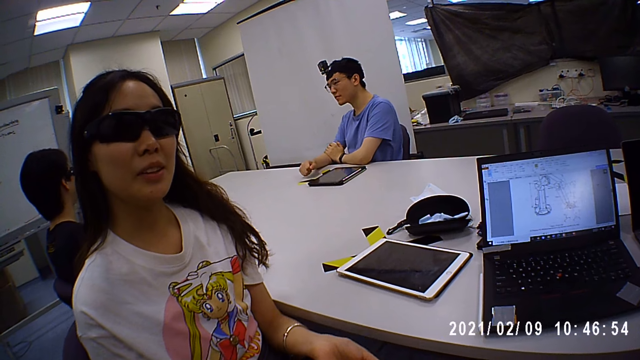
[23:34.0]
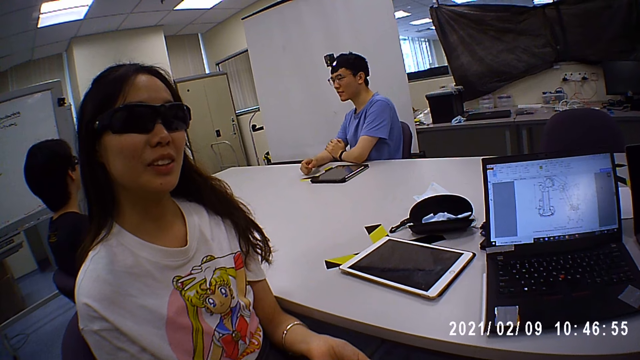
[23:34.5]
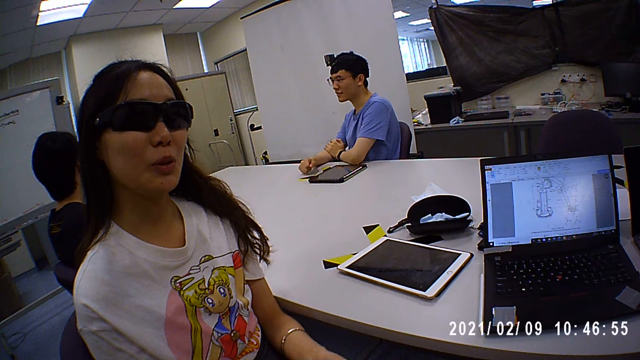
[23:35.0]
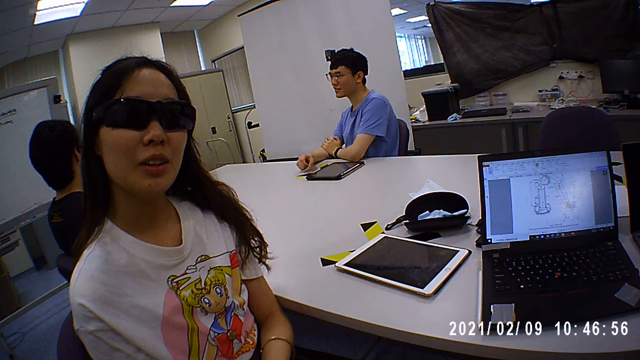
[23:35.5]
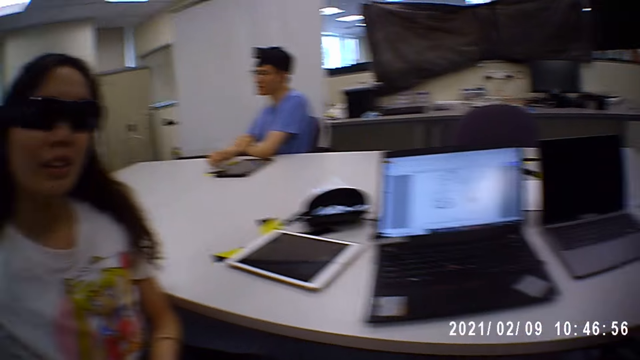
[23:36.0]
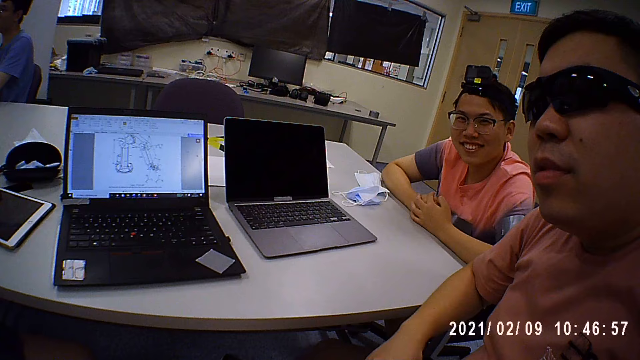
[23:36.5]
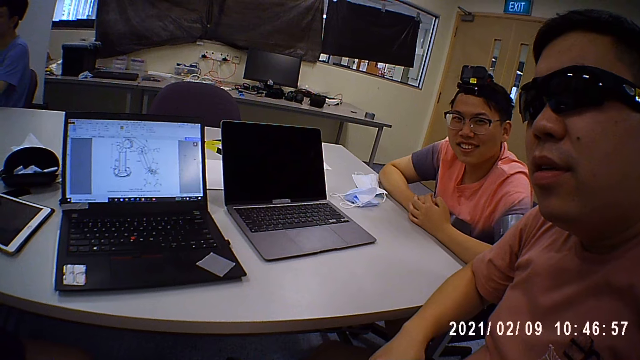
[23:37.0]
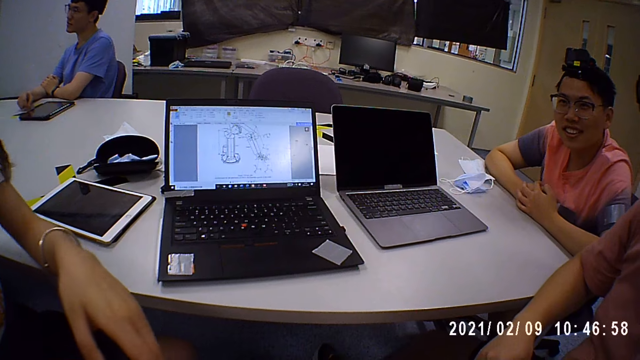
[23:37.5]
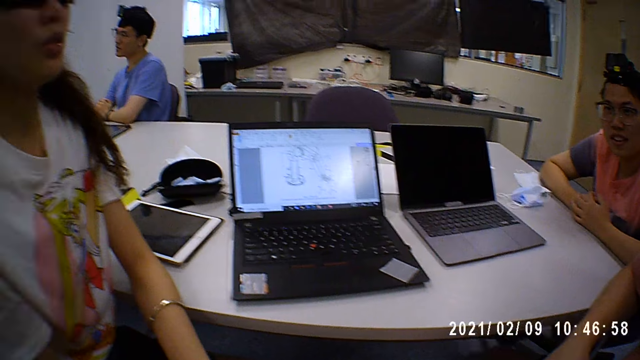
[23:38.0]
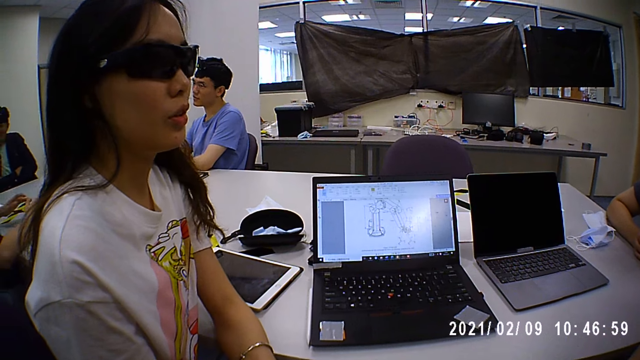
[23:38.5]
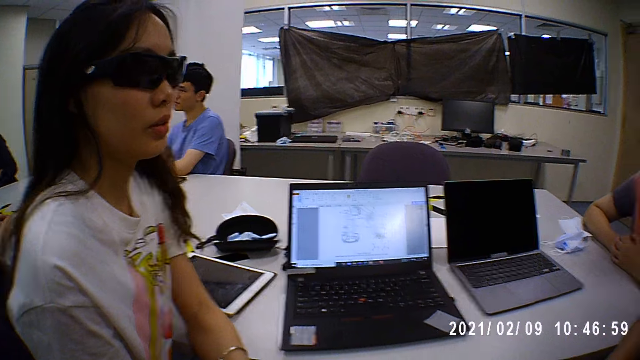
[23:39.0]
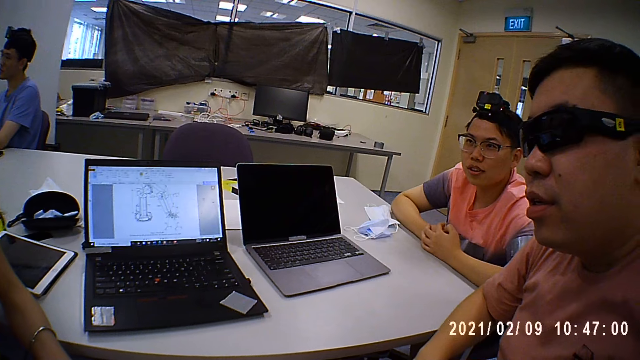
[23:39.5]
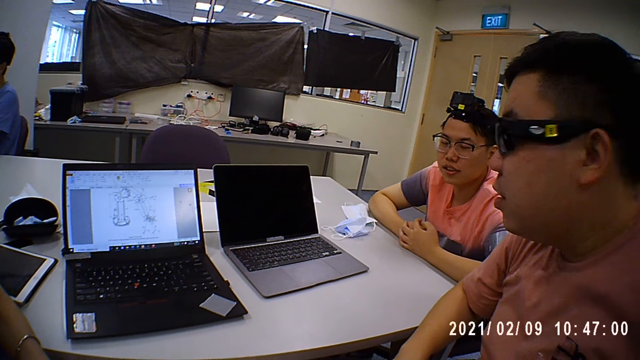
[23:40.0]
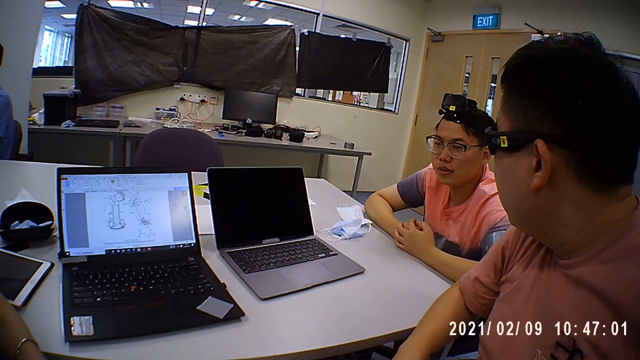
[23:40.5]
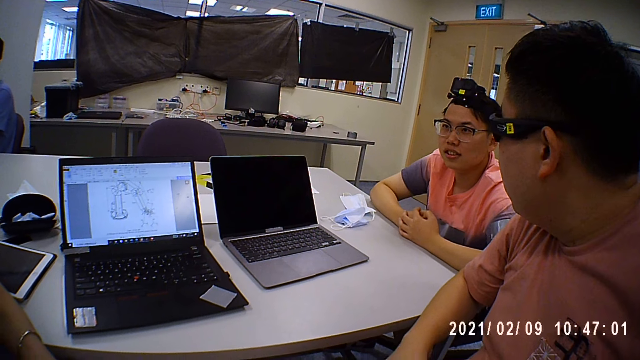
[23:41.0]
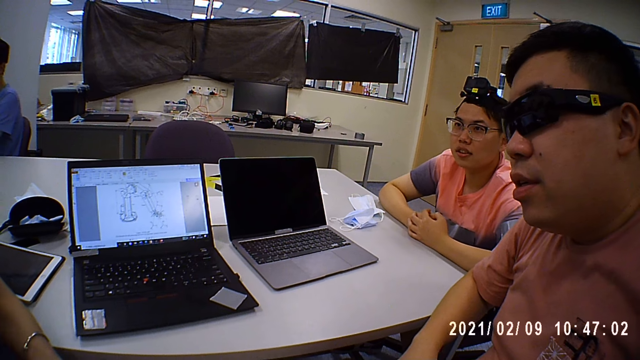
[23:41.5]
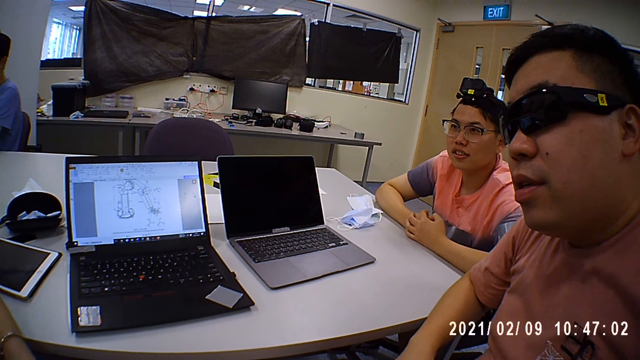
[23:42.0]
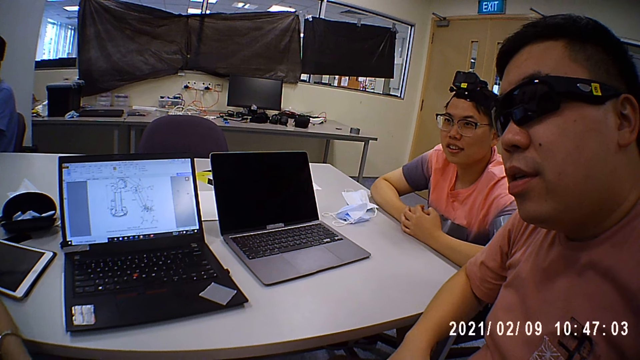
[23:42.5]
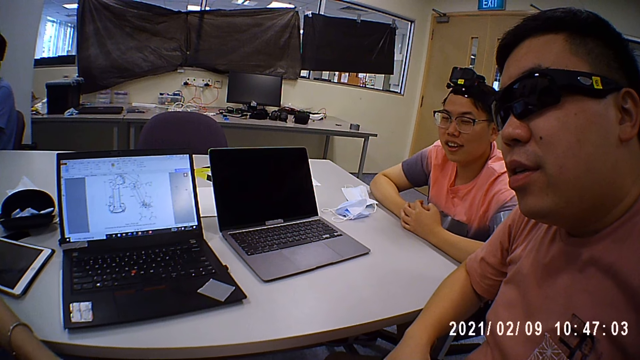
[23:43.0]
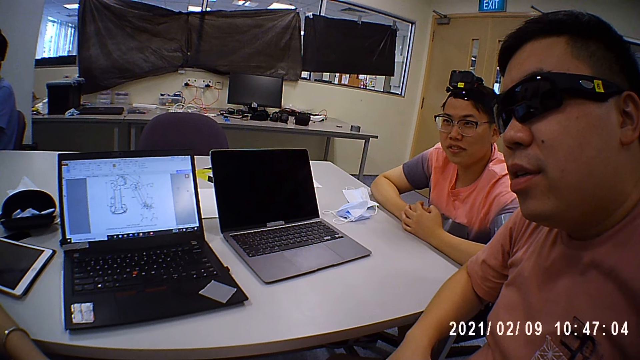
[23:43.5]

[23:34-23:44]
Someone talks. The man interacts with the woman. The woman interacts with another man and the first man.

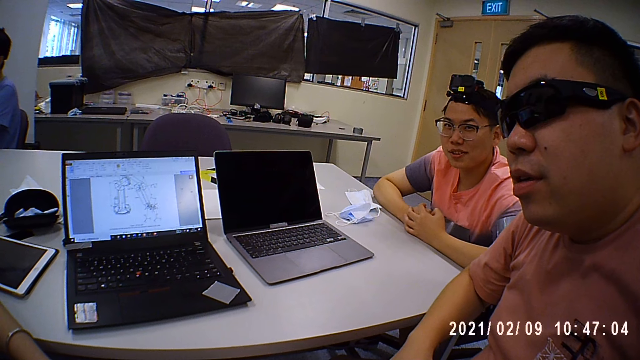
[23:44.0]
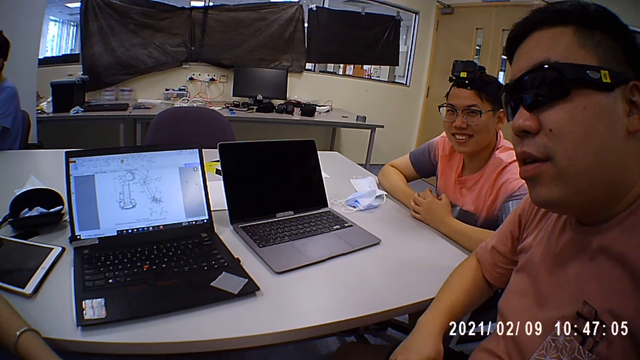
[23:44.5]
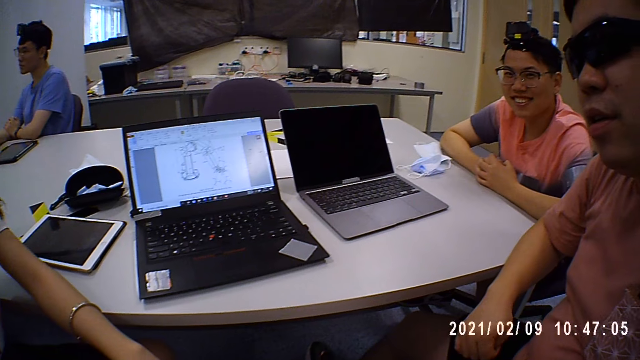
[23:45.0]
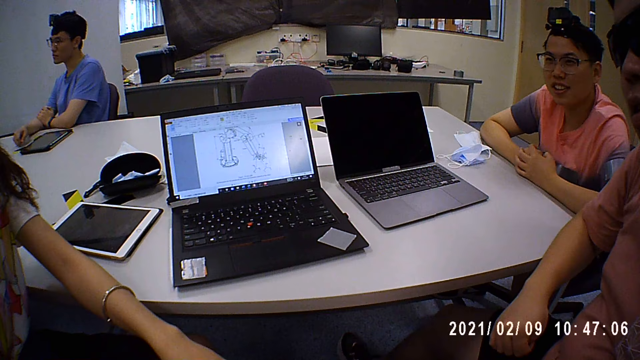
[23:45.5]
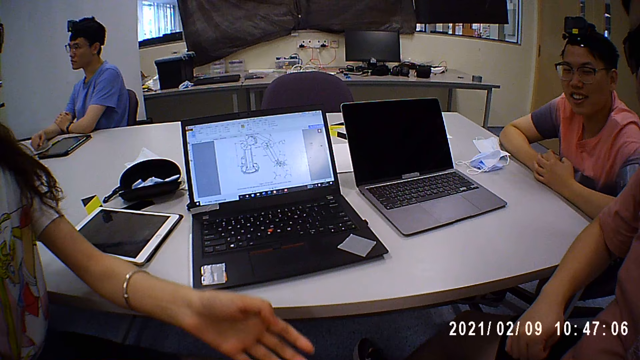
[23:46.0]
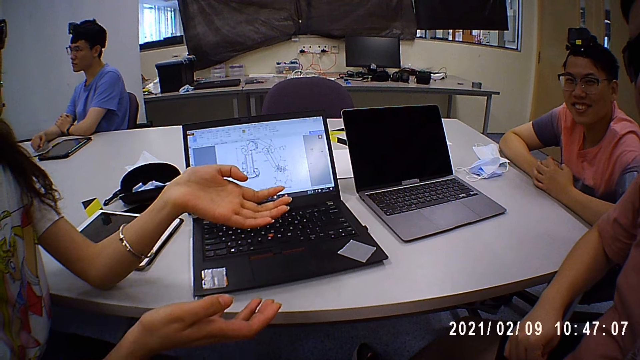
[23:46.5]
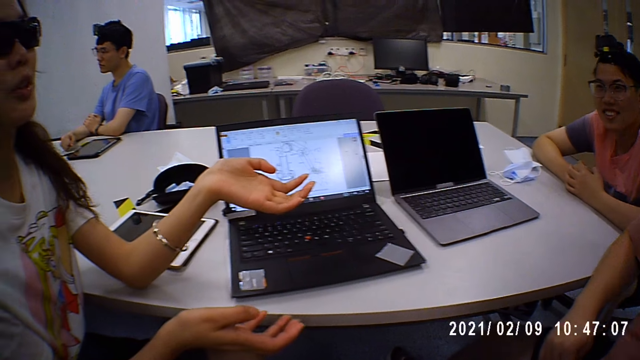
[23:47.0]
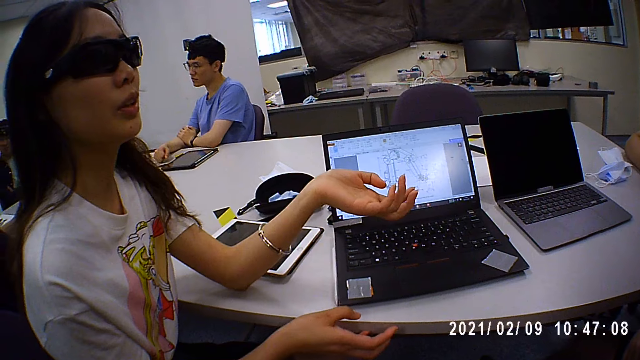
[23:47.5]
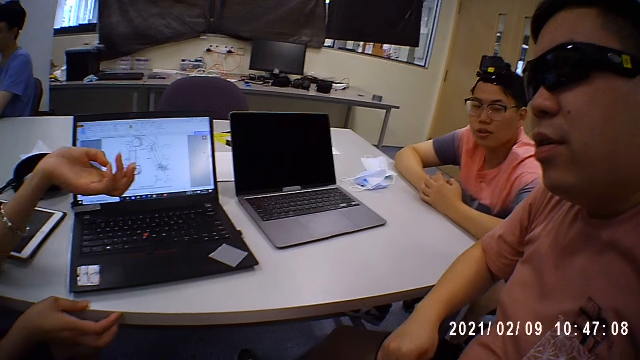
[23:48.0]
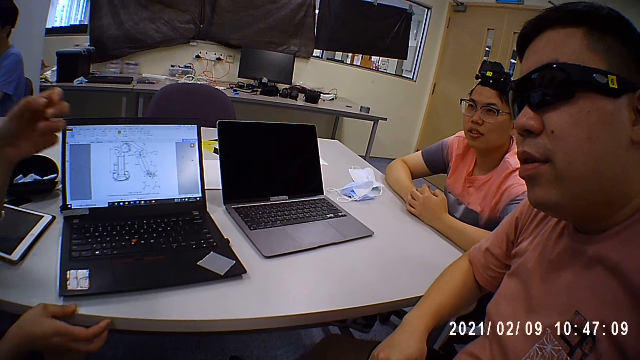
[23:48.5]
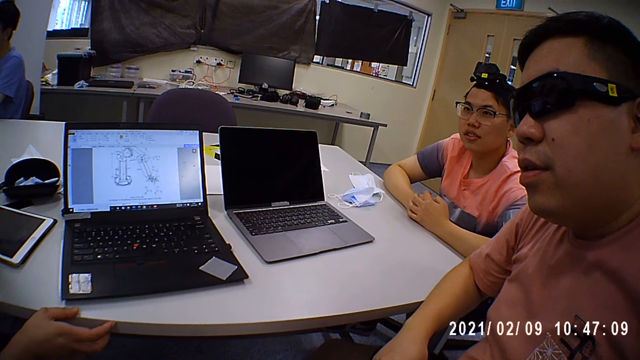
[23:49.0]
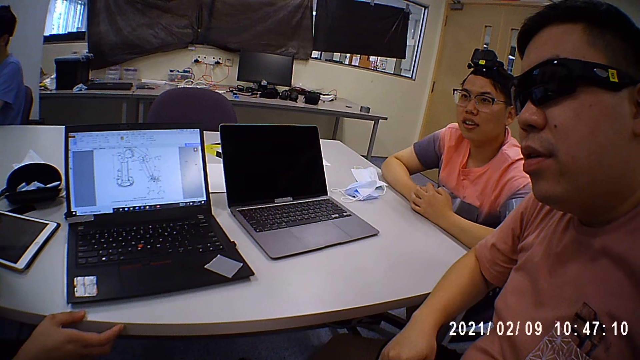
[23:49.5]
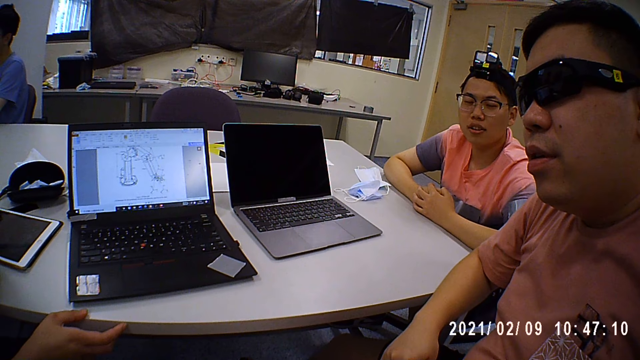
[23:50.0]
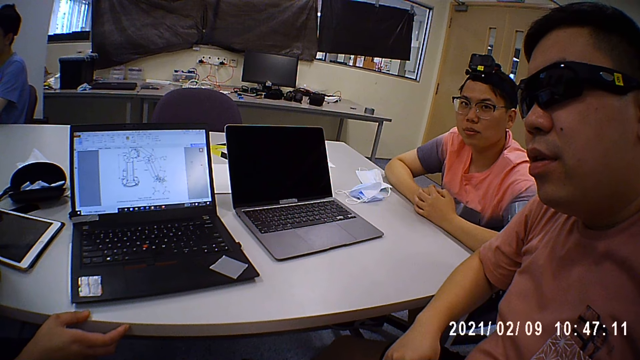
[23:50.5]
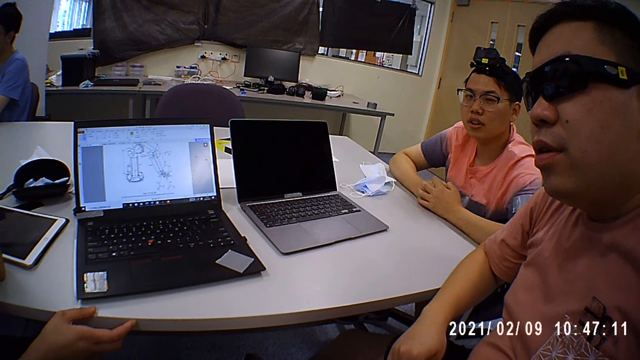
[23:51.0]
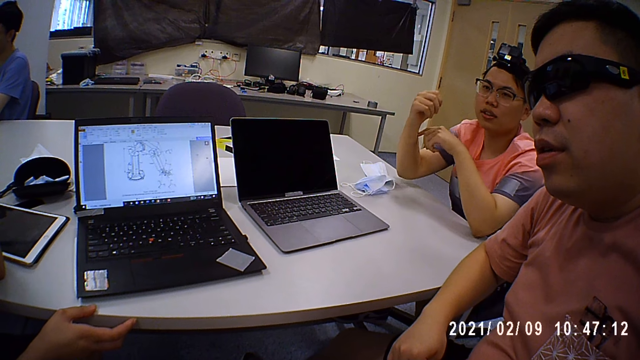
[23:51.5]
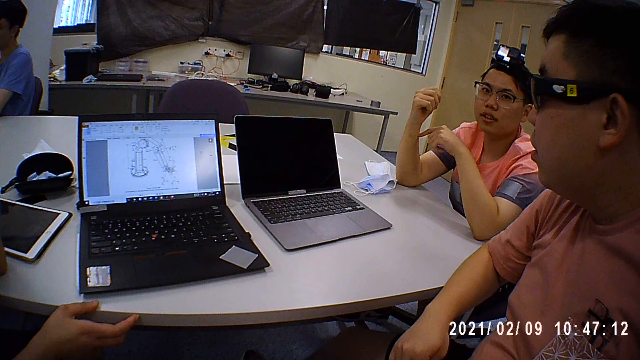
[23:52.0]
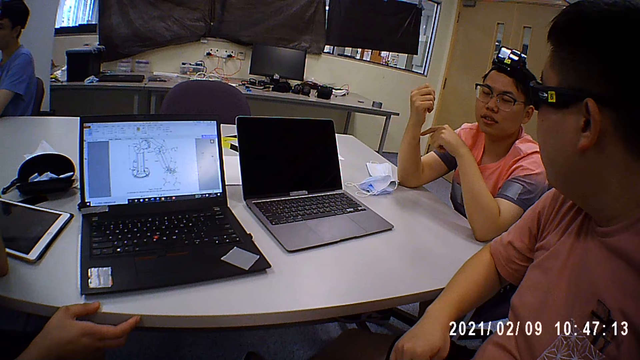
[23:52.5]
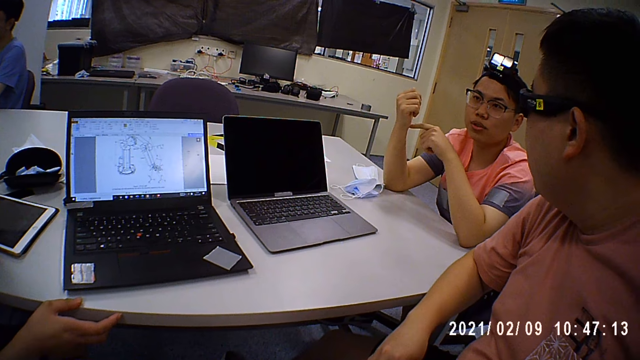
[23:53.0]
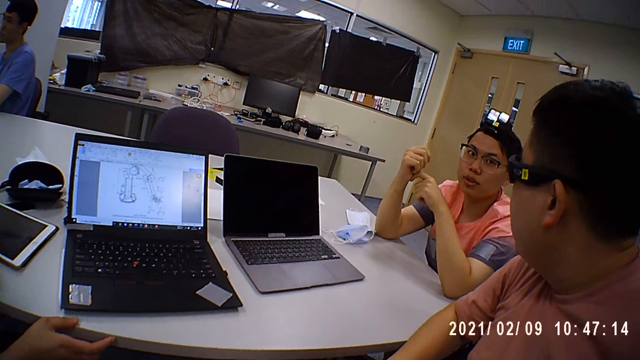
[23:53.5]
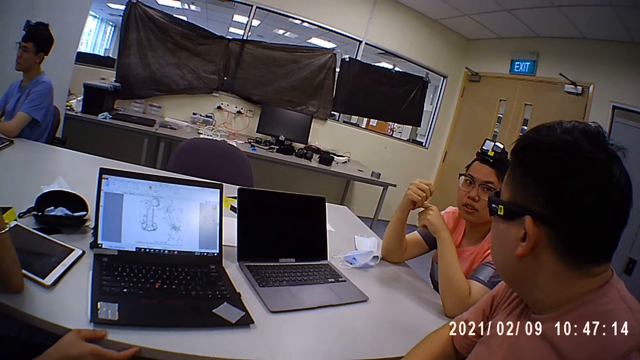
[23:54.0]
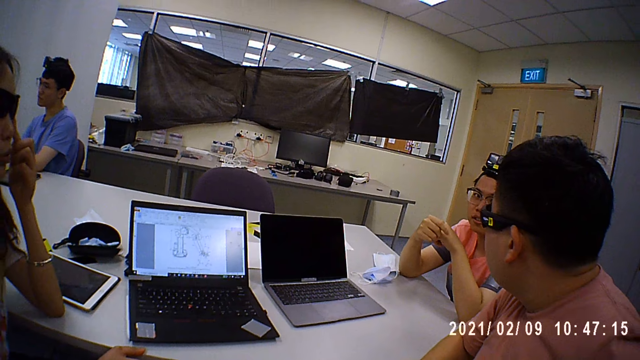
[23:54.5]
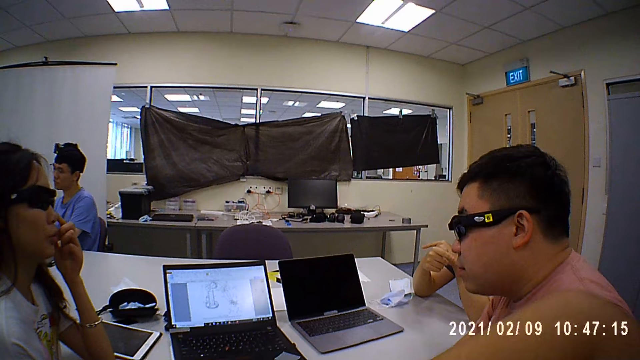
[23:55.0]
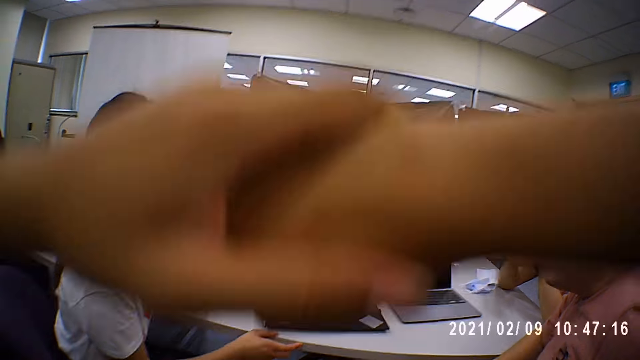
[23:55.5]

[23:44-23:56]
A person talks. Another person talks.
